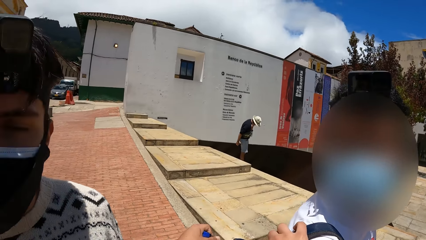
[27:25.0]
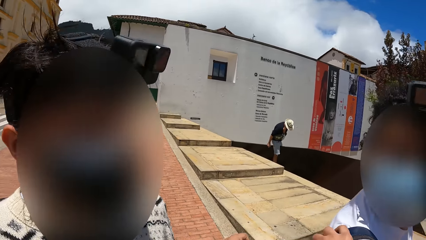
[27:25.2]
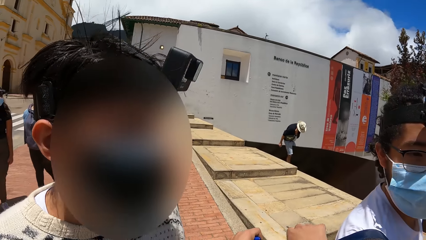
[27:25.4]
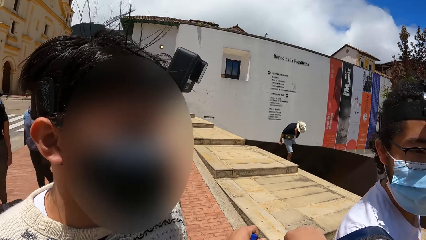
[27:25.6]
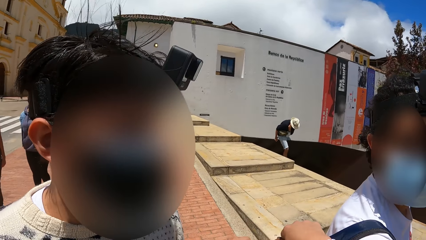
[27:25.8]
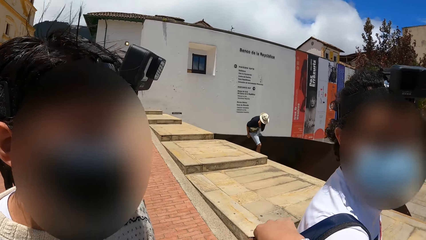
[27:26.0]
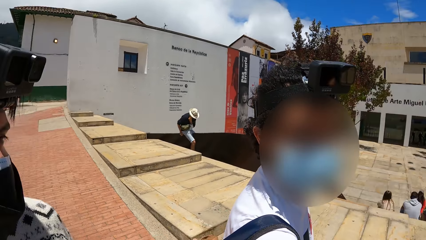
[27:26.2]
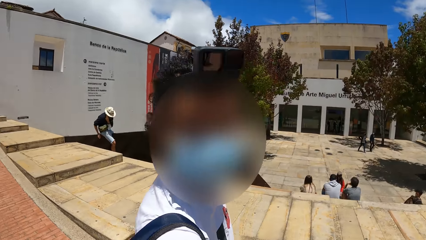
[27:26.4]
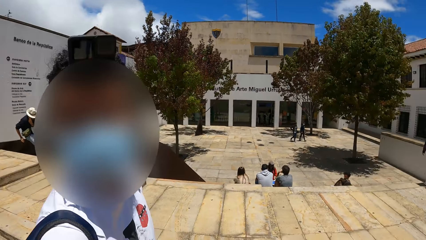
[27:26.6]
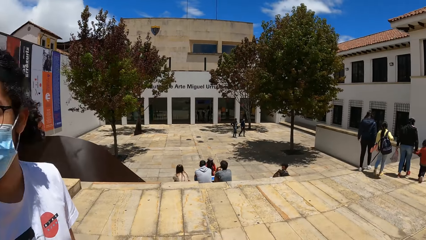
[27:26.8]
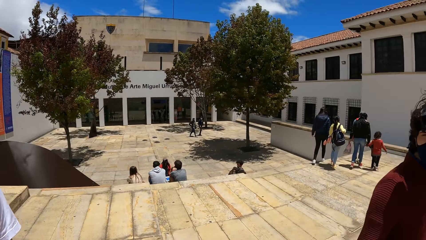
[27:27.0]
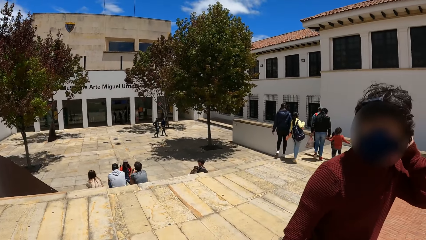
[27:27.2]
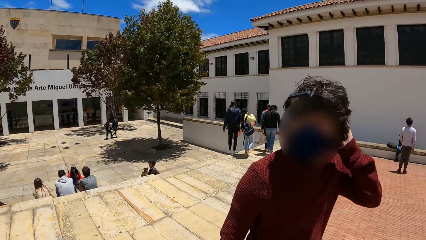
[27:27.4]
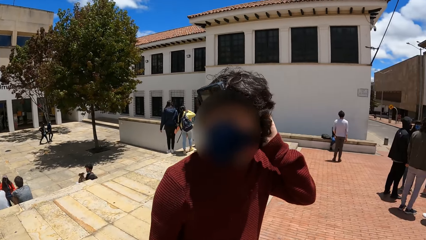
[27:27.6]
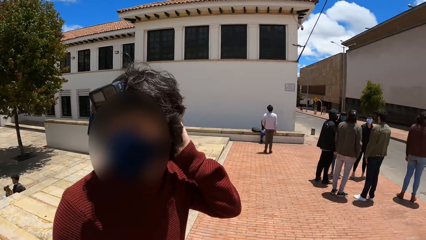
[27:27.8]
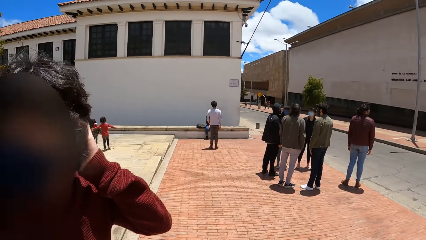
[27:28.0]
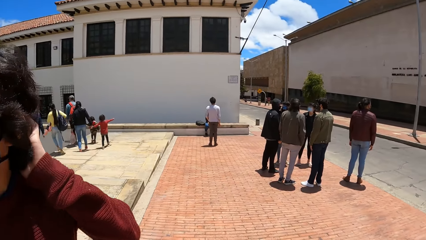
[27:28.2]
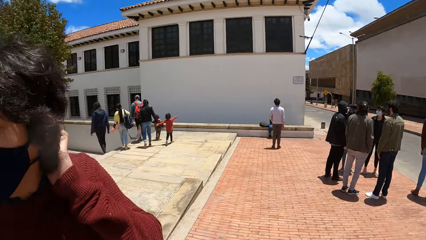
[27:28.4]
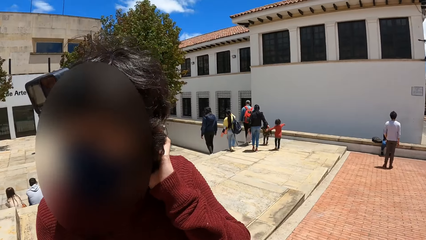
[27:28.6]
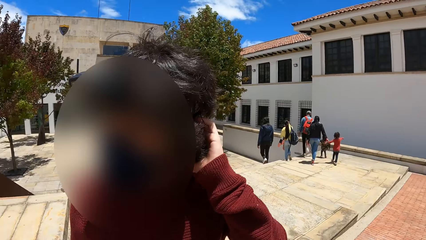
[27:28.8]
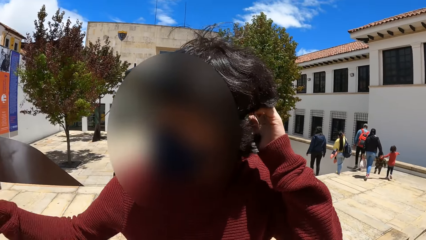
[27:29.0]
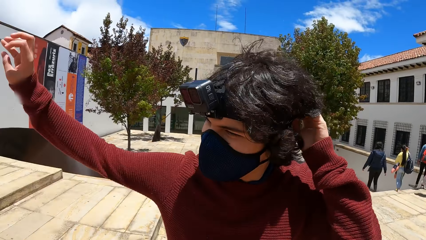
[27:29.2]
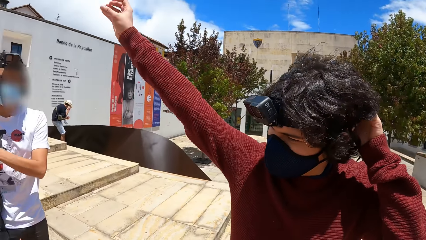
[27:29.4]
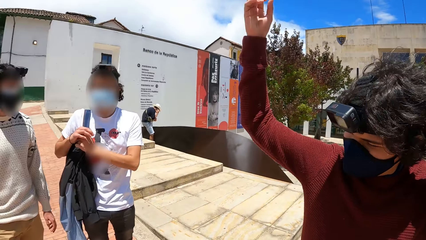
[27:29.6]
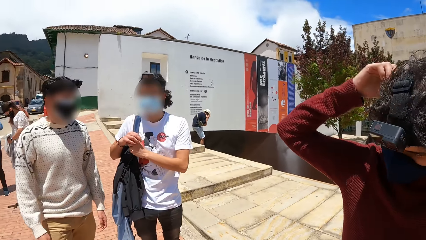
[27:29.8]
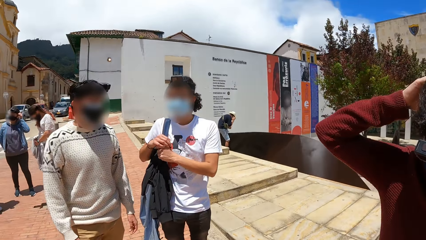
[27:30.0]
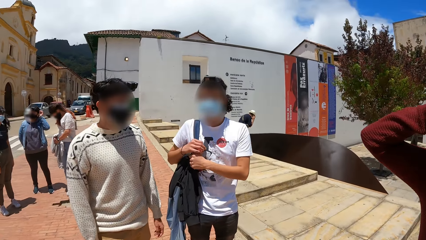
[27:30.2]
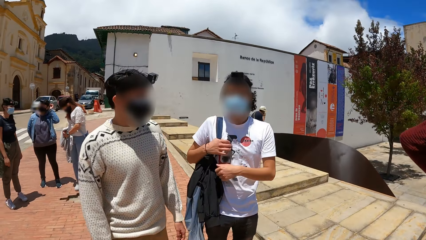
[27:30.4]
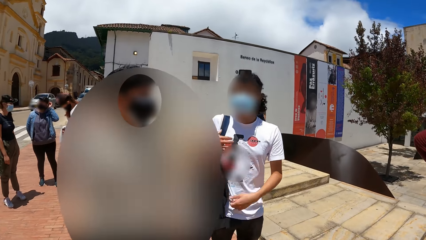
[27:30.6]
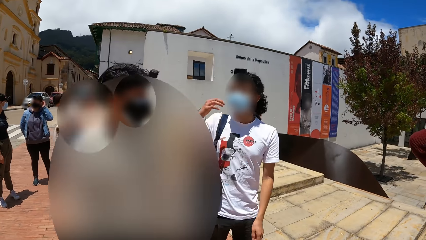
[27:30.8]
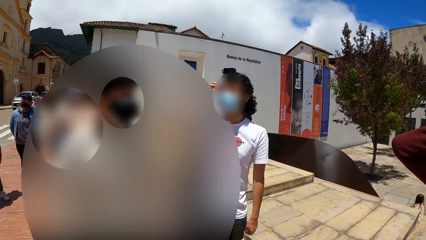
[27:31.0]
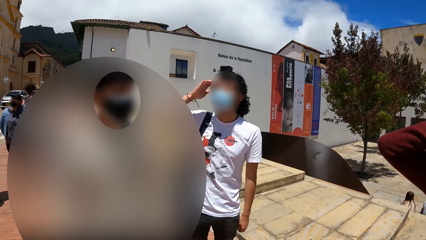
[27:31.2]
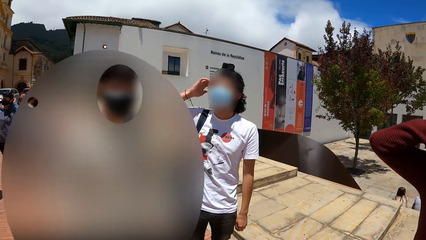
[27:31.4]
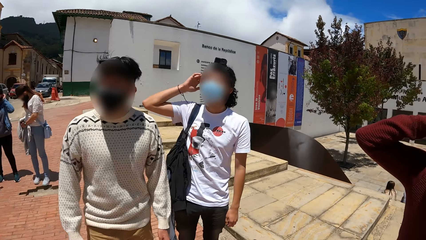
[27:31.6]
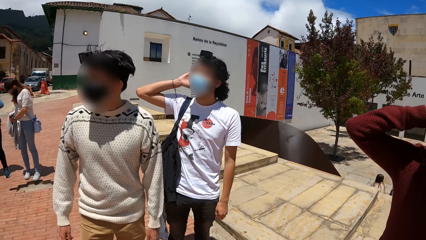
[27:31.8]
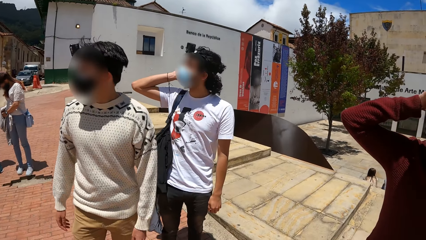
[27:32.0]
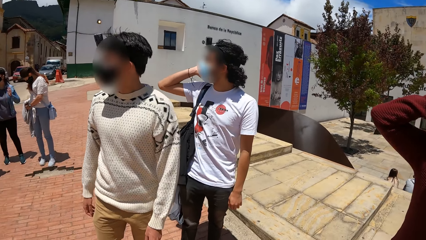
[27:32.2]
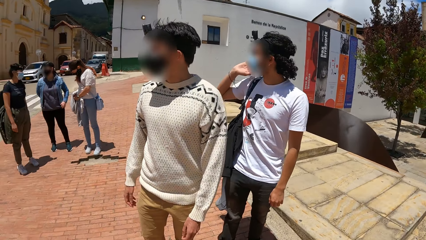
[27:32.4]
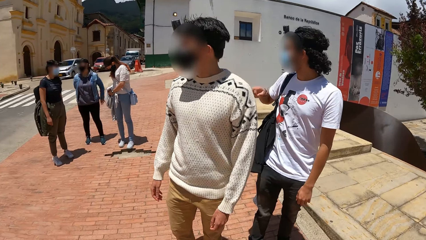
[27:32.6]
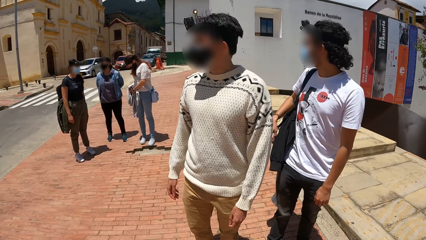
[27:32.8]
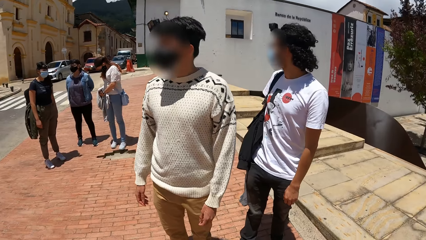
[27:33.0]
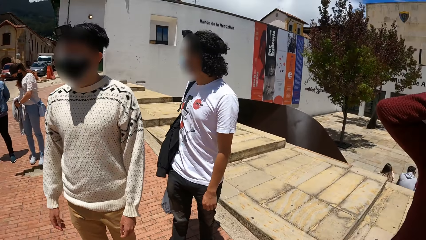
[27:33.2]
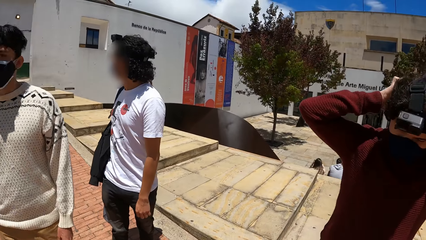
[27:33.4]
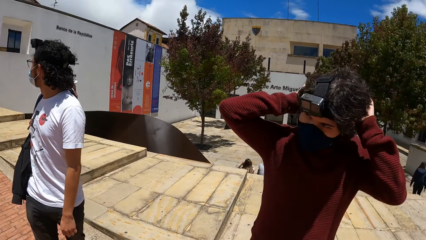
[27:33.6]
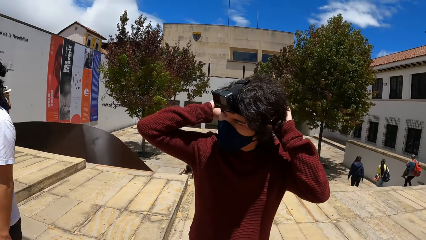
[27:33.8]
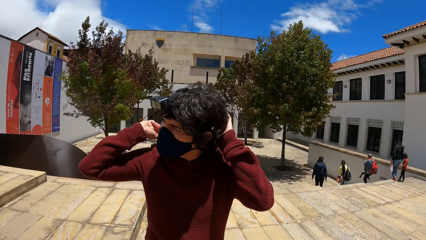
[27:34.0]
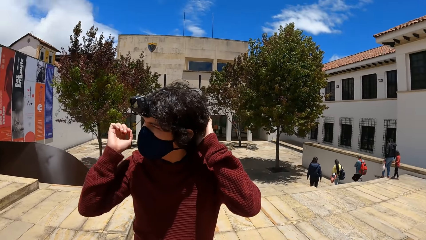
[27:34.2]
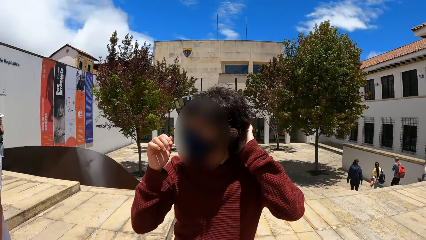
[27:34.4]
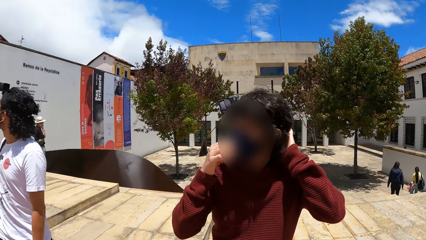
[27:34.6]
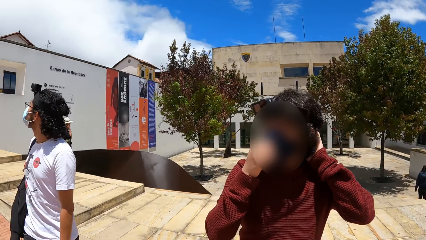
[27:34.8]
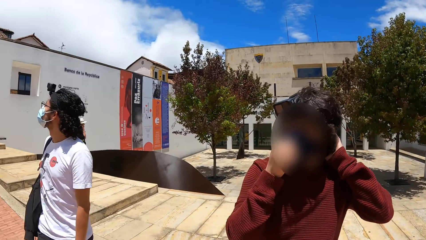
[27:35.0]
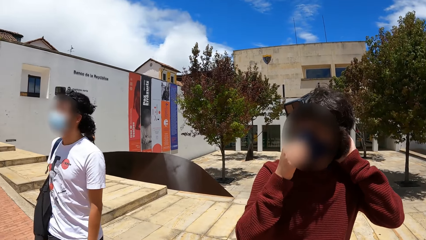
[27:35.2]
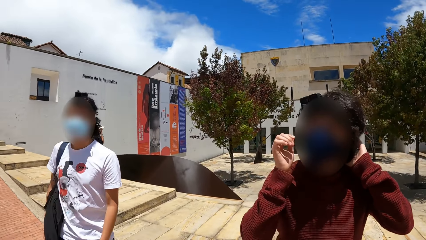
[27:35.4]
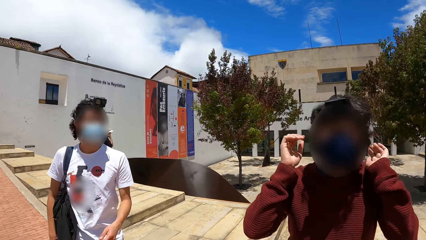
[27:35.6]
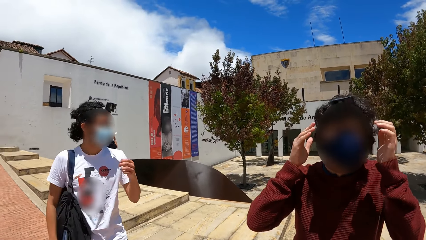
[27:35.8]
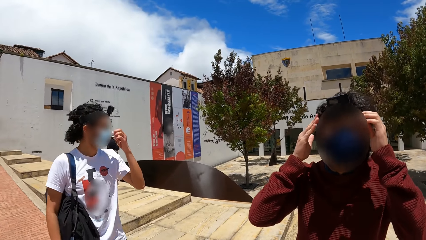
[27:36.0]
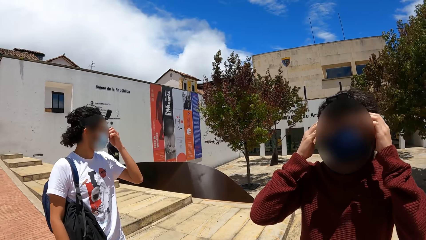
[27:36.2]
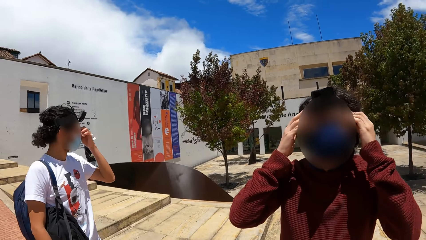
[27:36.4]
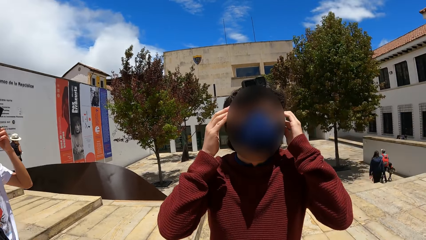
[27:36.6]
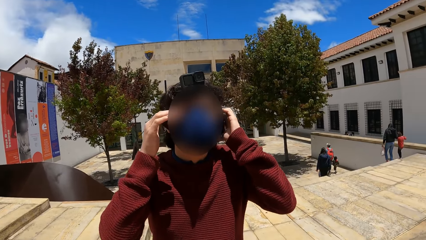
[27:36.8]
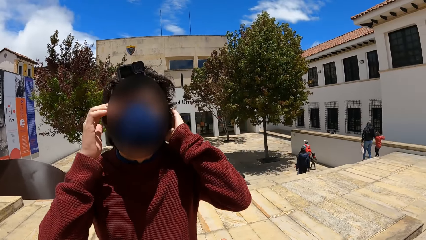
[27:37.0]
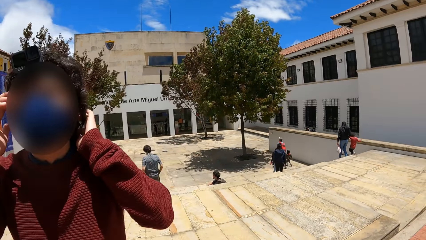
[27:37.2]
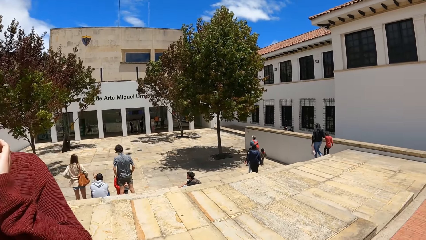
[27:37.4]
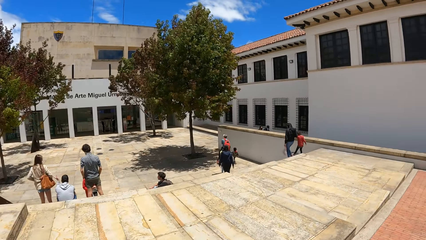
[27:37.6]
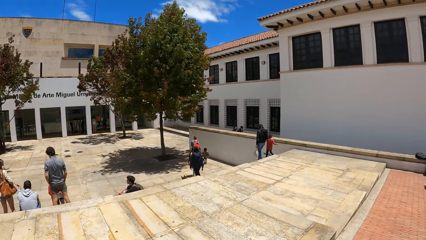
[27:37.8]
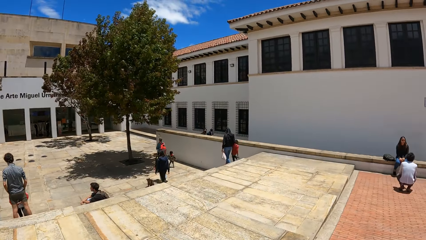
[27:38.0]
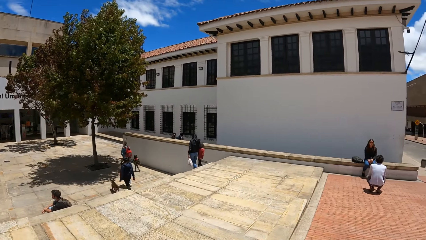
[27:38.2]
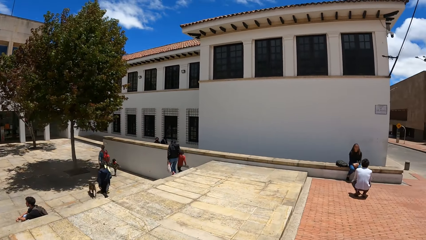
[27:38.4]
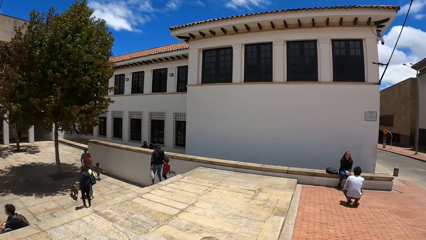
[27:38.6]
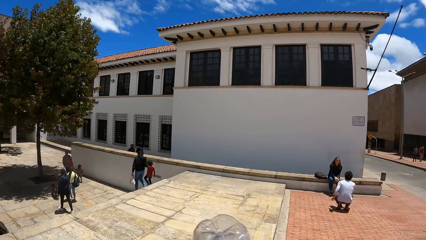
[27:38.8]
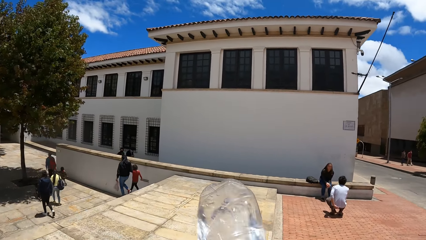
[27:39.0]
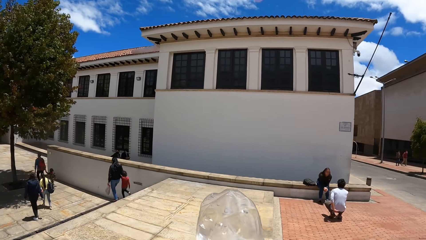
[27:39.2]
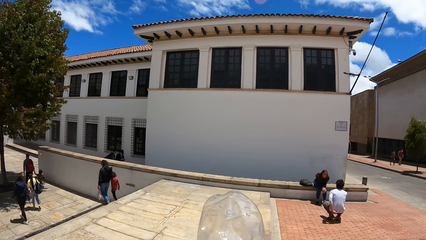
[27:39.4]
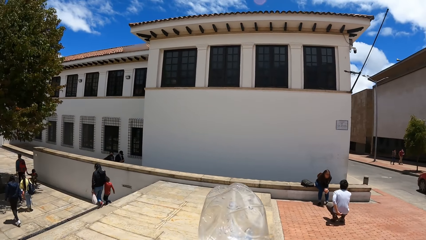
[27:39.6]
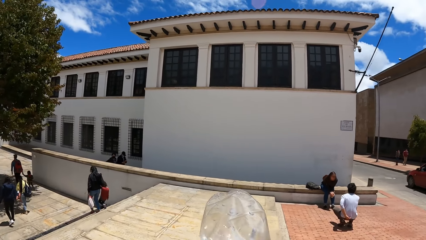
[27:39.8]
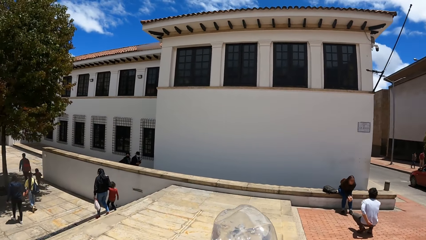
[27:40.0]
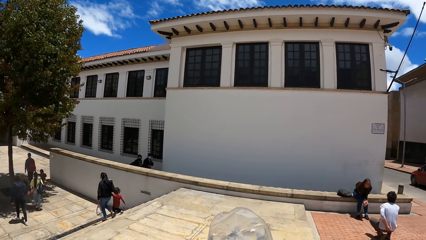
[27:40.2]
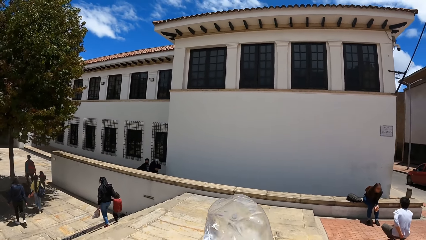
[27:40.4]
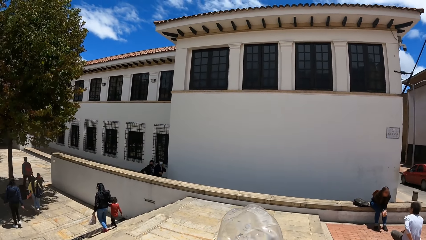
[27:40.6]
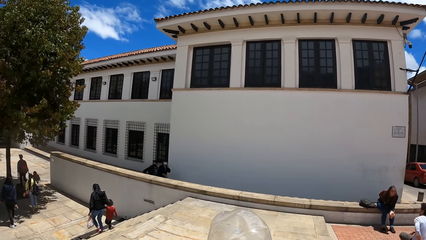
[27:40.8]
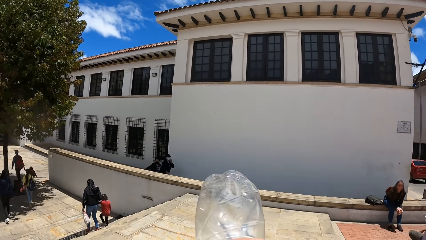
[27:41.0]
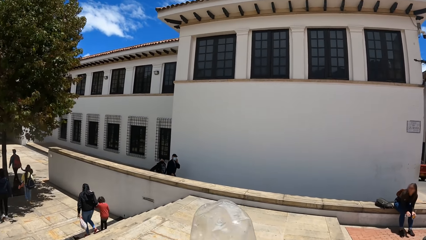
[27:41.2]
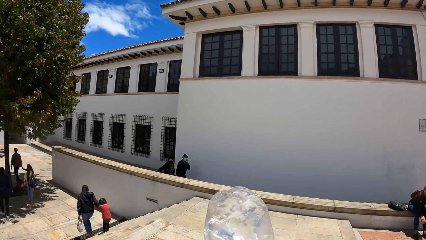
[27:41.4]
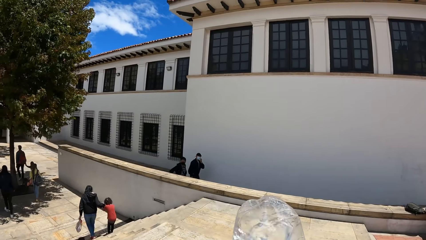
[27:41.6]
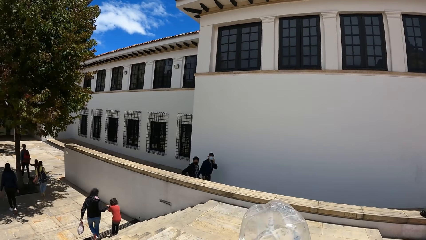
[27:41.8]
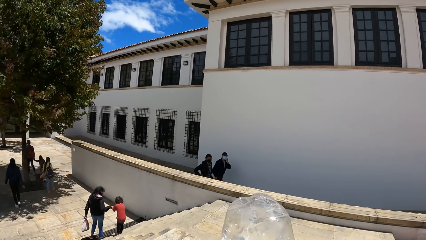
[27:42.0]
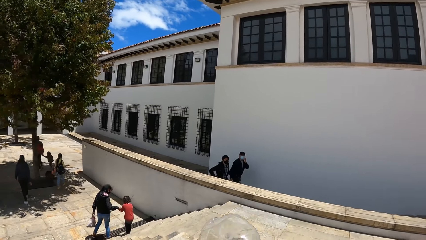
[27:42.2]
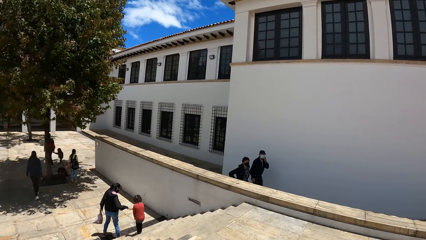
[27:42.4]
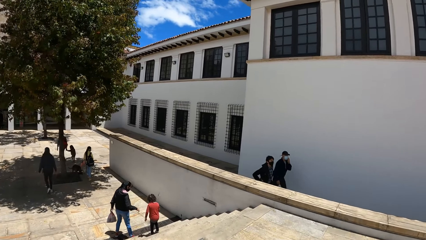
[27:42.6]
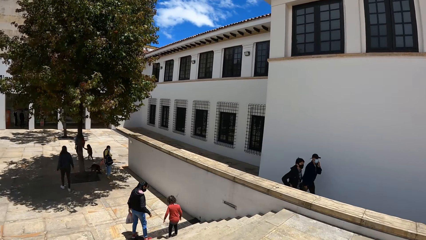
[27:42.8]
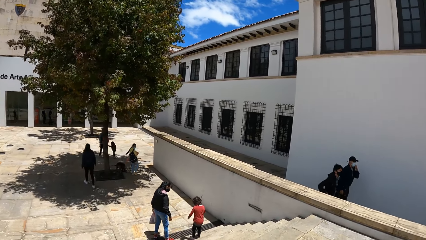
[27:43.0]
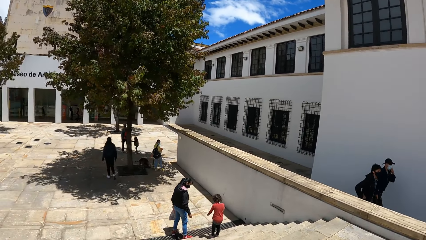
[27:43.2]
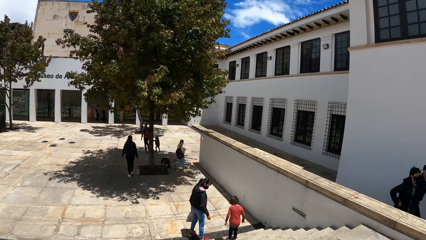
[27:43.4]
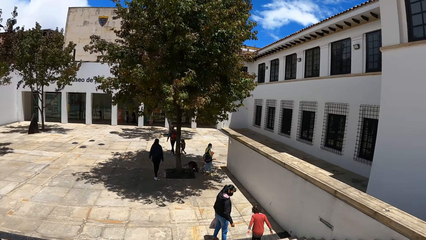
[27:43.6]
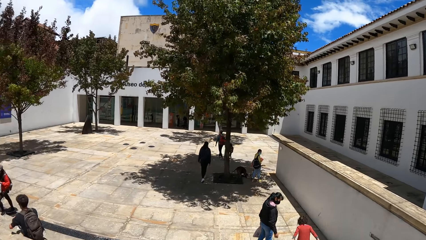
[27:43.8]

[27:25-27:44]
The camera wearer closes a man's bag with his left hand. Another man touches his face mask with his right hand. The camera wearer walks around. He drinks from the water bottle with his right hand.
